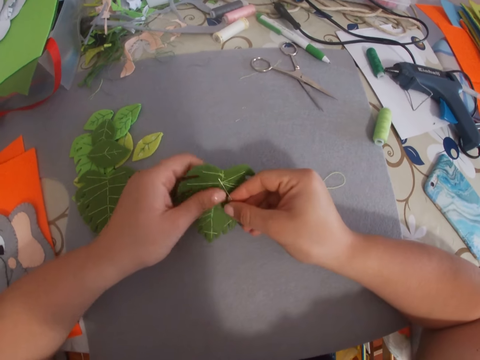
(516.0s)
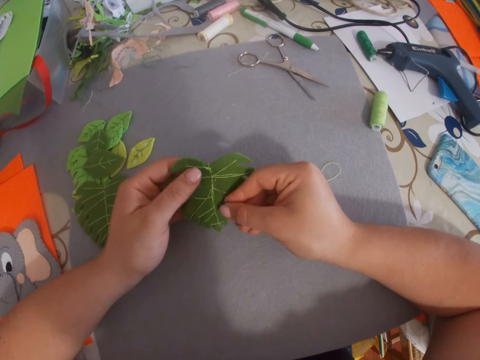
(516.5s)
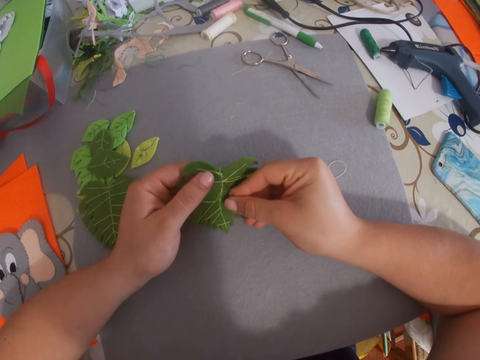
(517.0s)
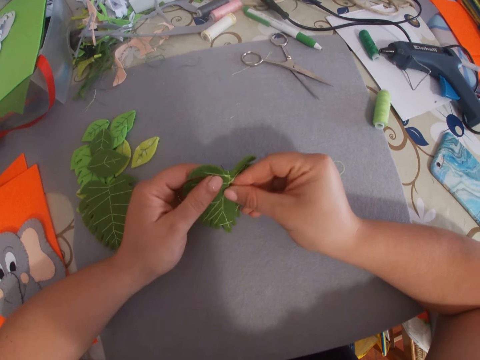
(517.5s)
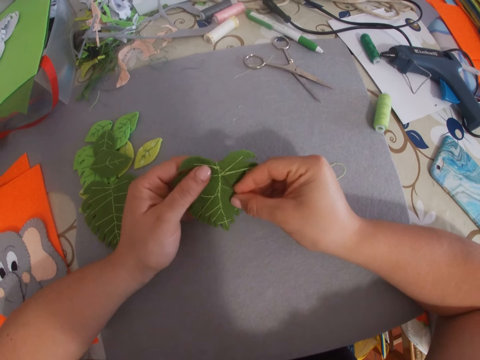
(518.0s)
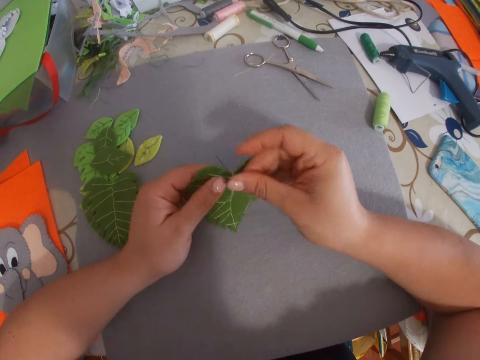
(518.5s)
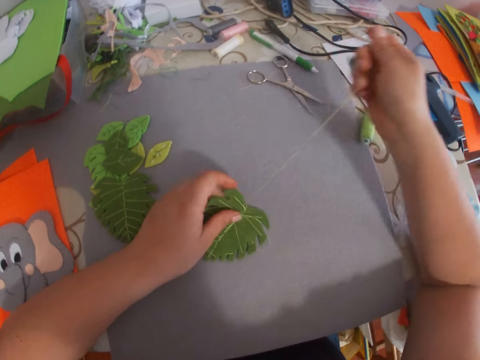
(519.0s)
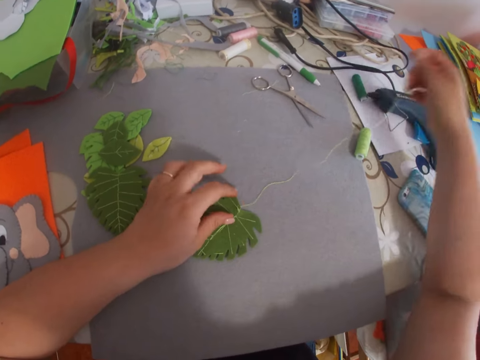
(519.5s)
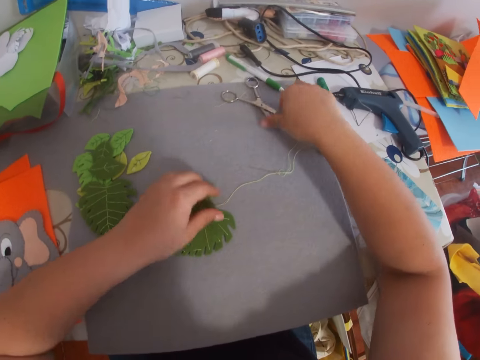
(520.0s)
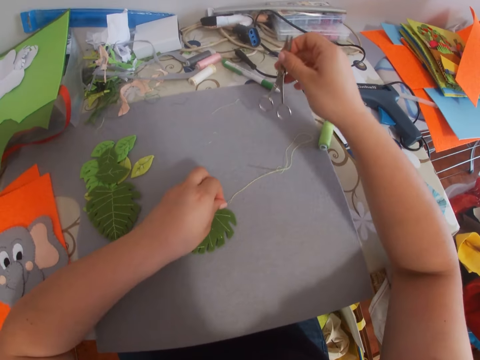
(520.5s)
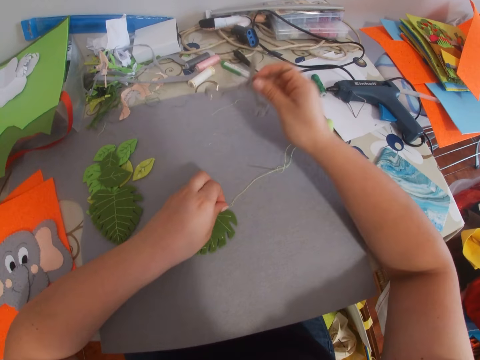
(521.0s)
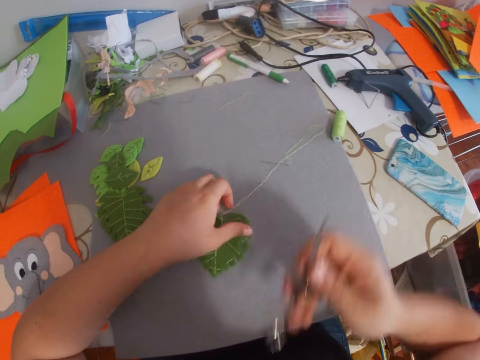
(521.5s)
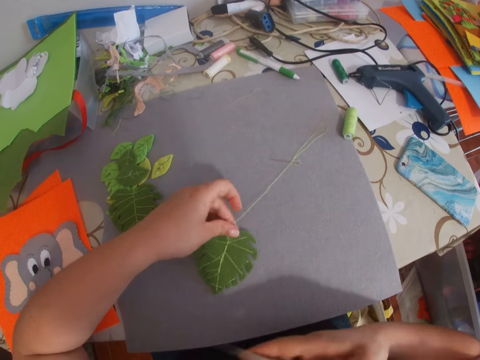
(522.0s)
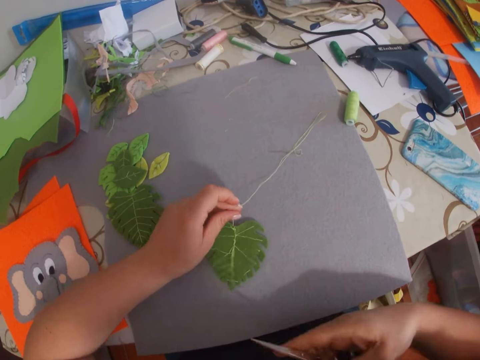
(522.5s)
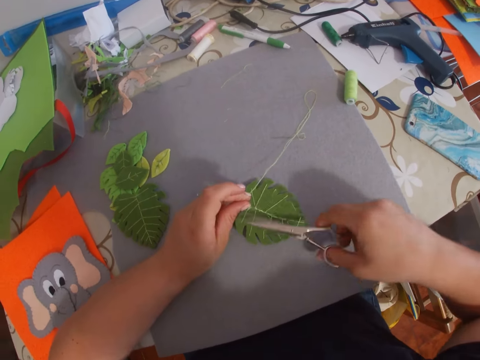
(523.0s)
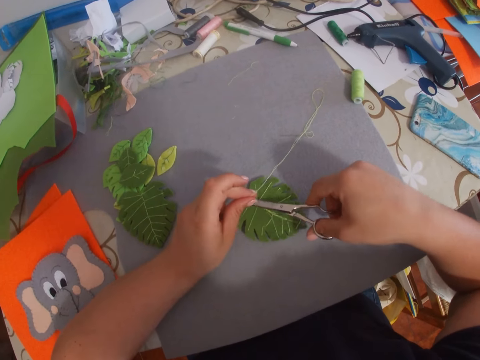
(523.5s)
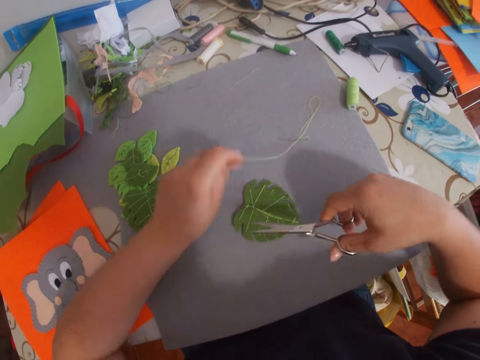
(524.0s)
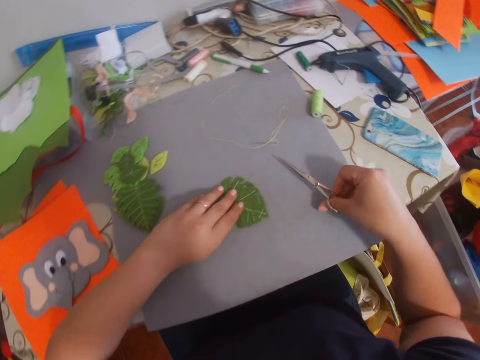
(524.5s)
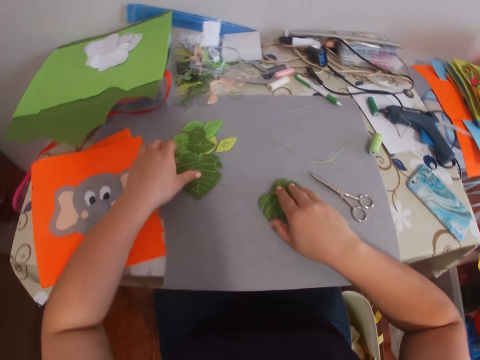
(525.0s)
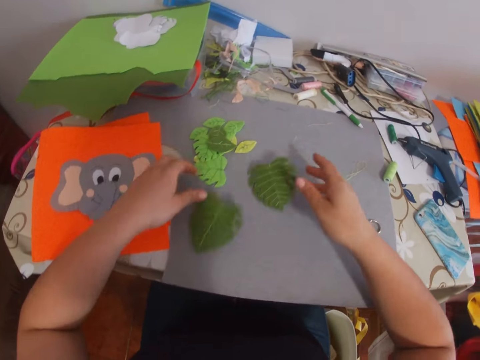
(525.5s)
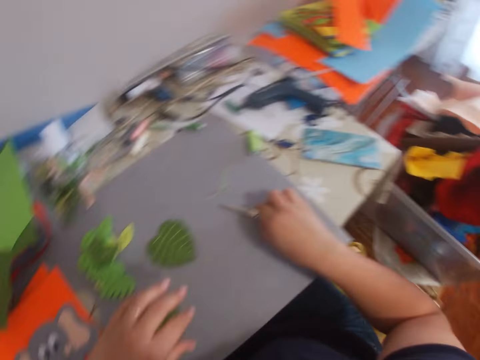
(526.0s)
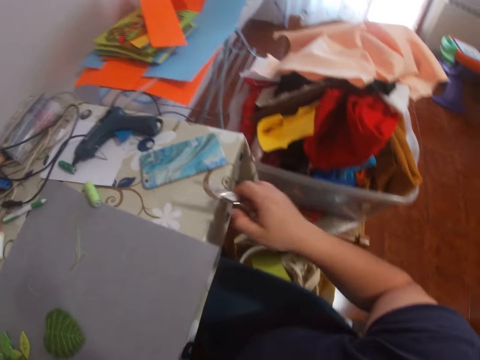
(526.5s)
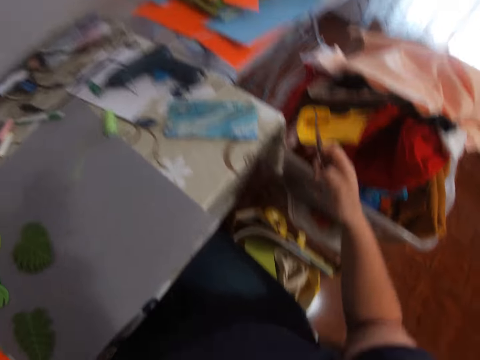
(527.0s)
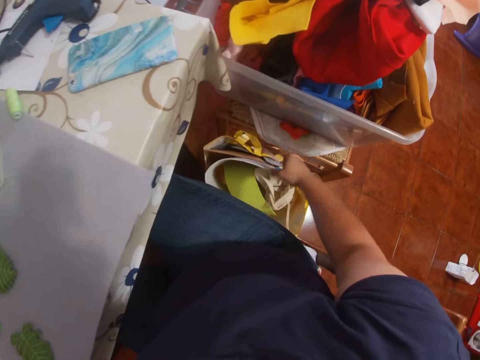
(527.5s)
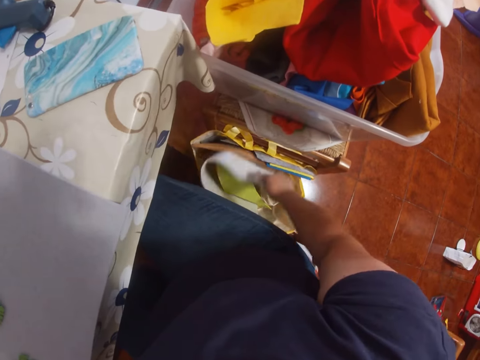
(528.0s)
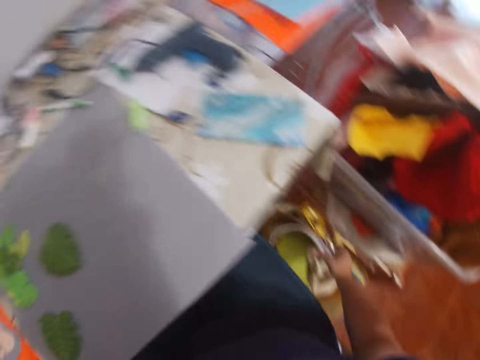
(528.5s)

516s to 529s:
The camera wearer picks up the craft work from the table. They sew the craft work. They pick up scissors from the table. They cut the thread from the craft work. They pick up the scissors from the table.

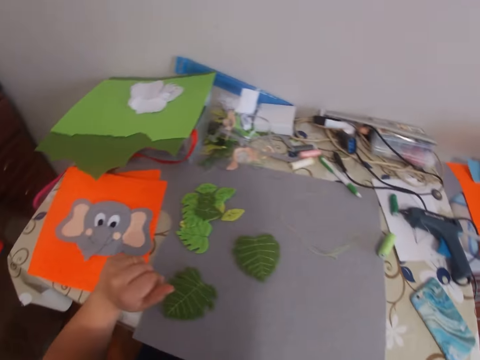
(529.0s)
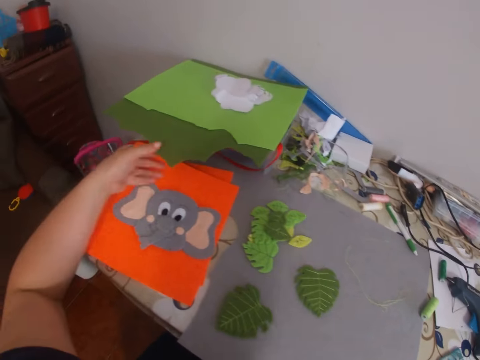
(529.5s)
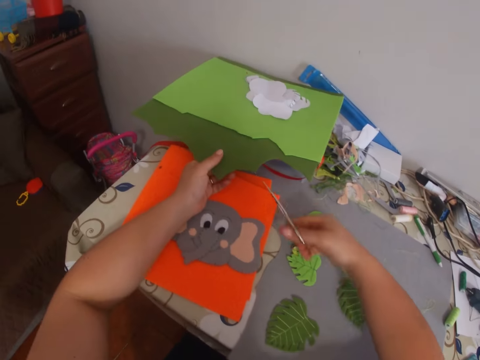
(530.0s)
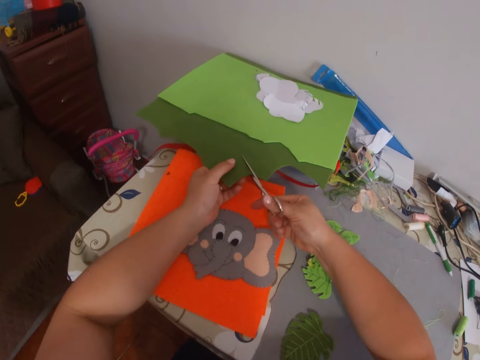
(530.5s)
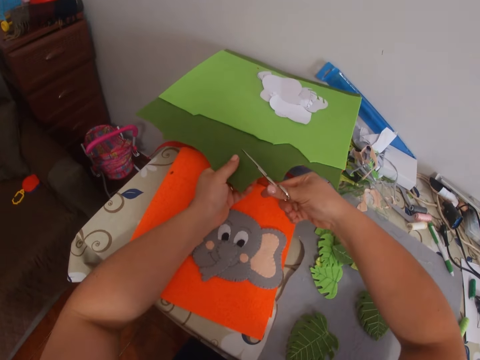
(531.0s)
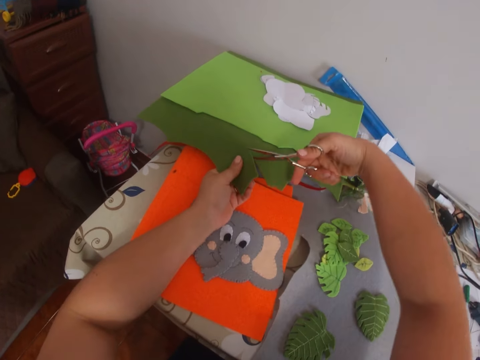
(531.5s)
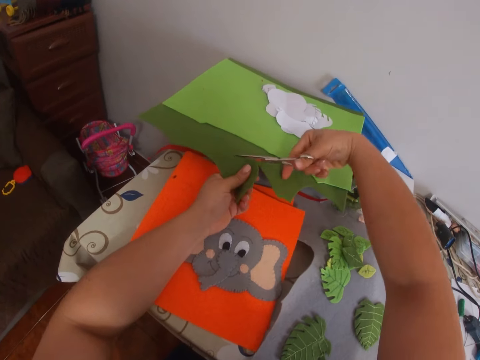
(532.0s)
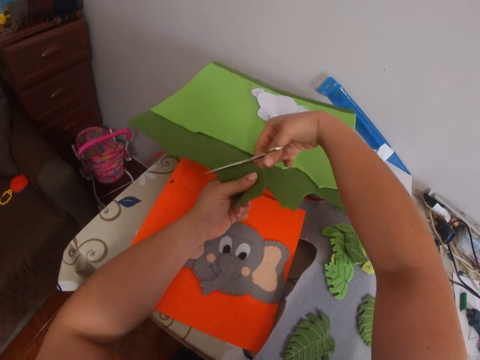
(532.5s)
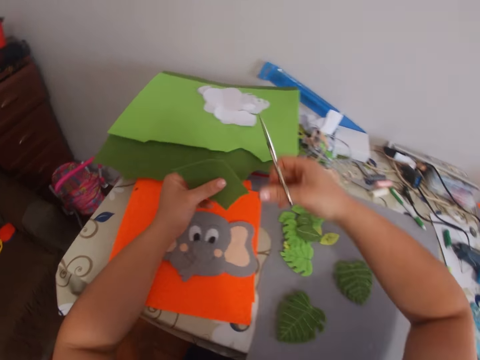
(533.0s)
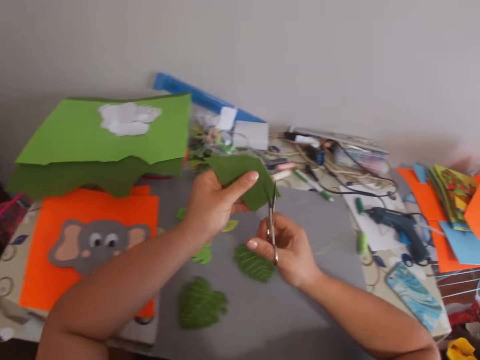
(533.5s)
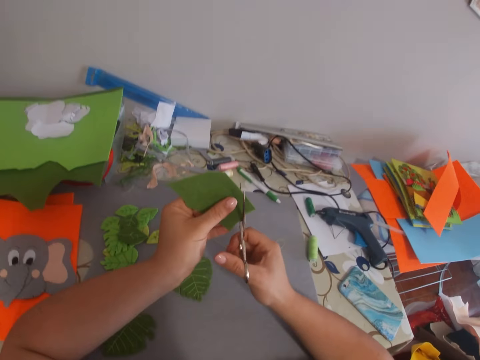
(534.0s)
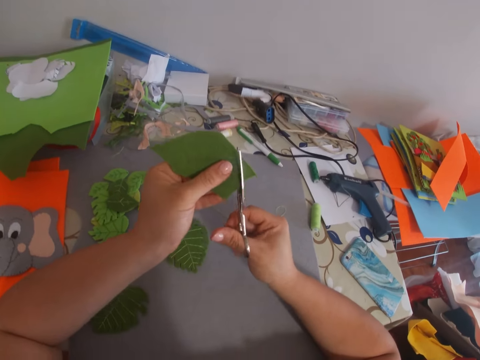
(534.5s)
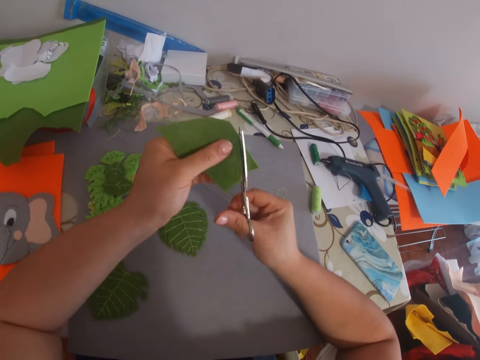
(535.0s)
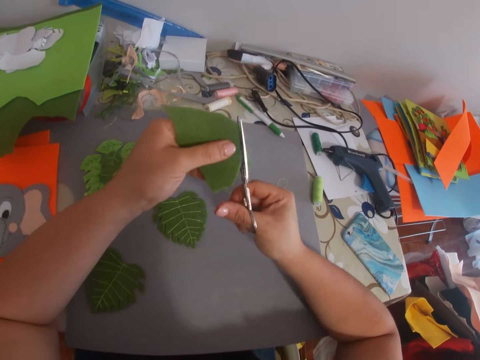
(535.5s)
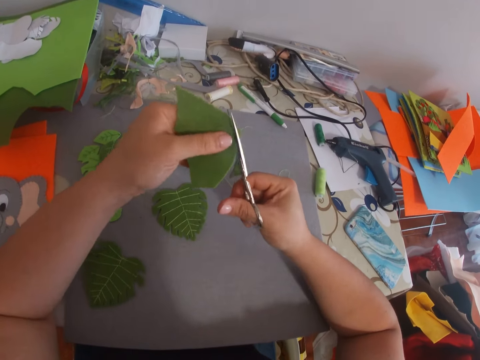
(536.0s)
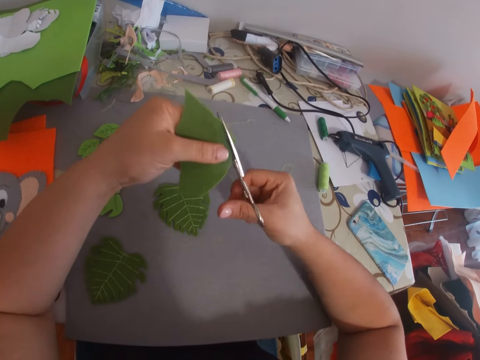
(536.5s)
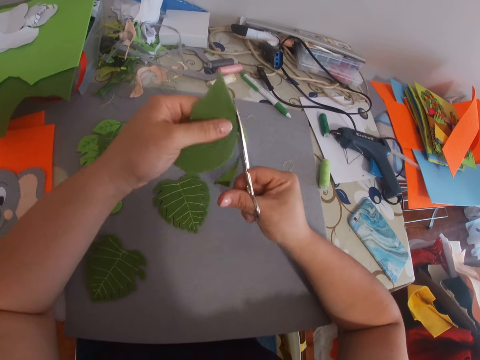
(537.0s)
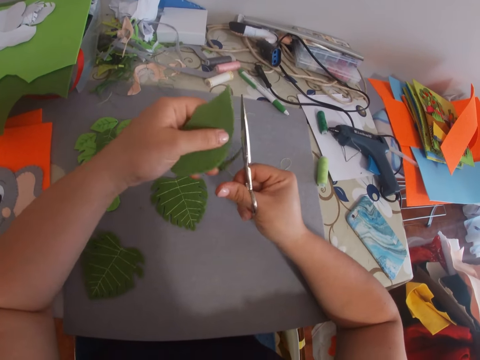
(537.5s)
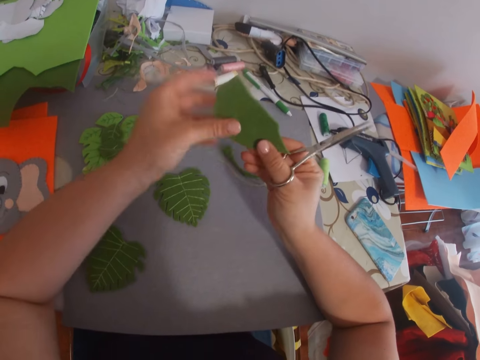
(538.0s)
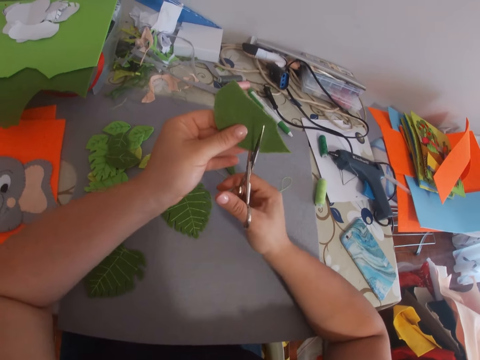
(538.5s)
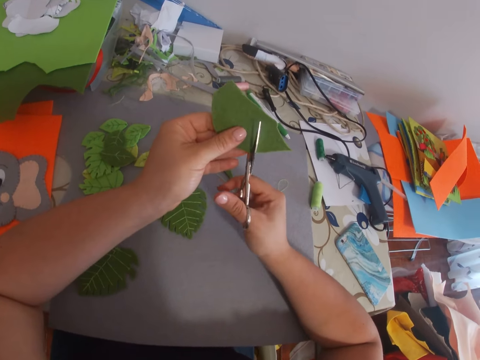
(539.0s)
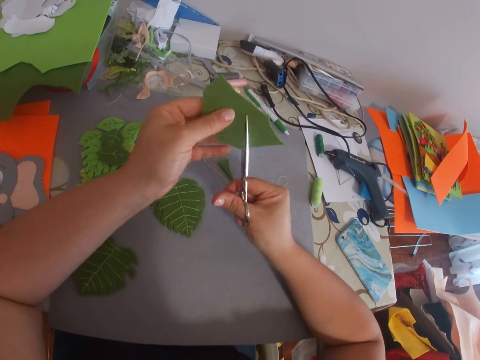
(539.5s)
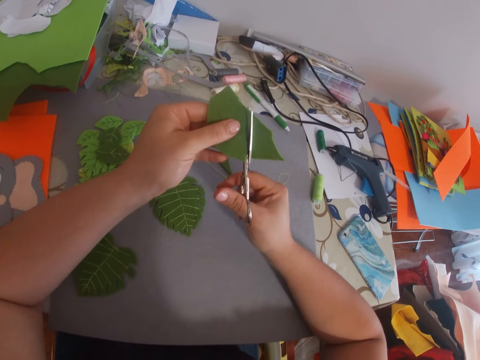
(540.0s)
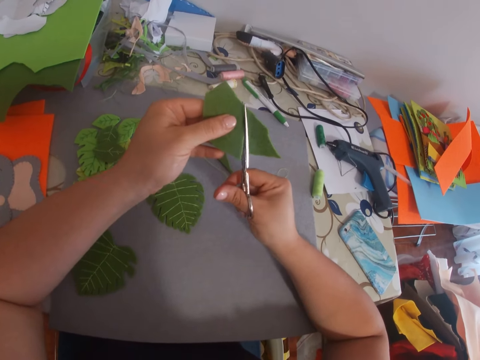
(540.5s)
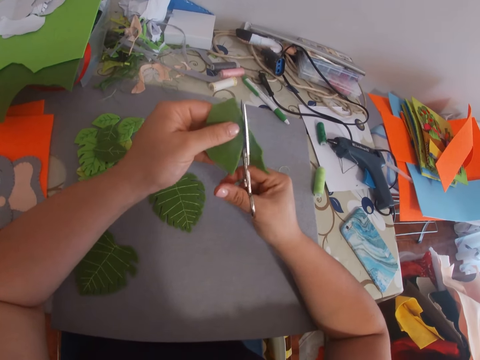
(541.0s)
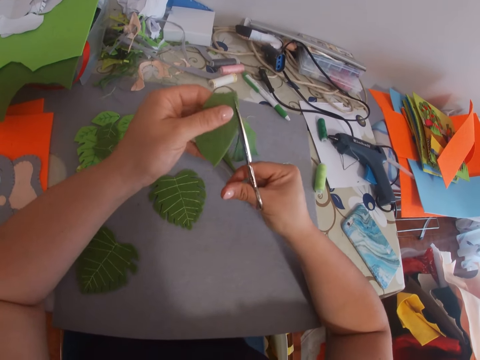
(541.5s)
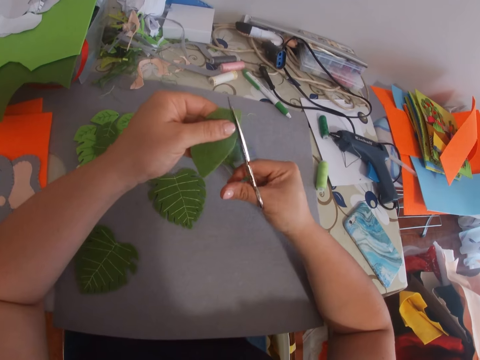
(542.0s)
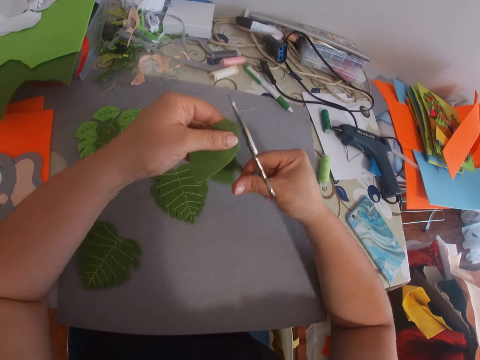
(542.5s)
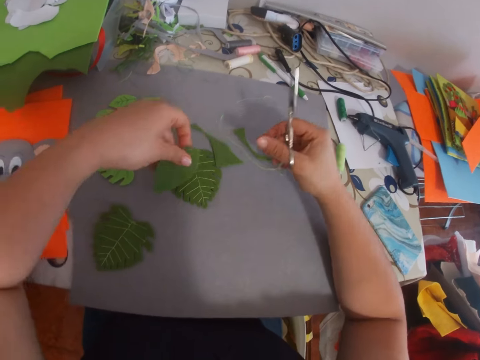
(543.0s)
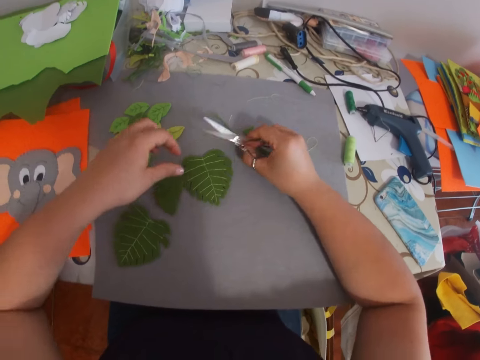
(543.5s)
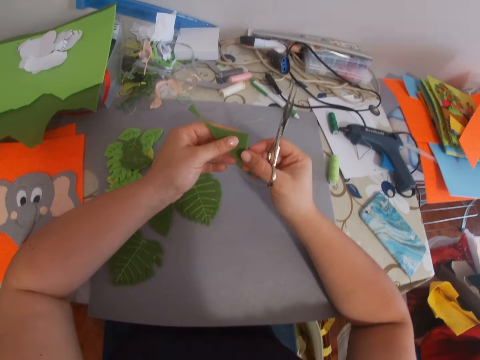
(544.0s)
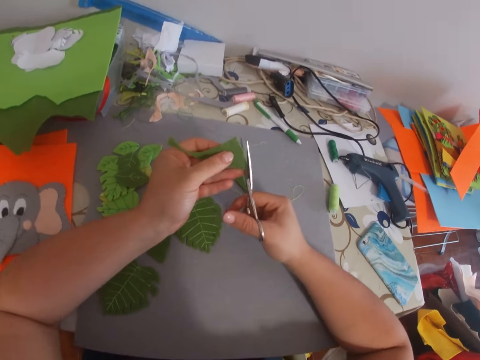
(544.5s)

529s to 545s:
The camera wearer cuts the manila paper. They trim the manila paper. They put the craft work on the table.
